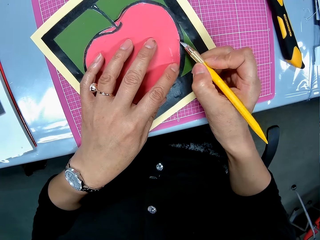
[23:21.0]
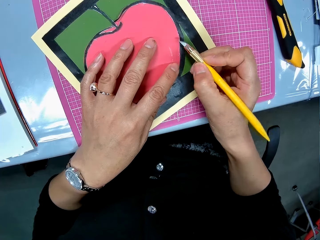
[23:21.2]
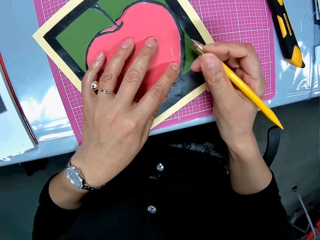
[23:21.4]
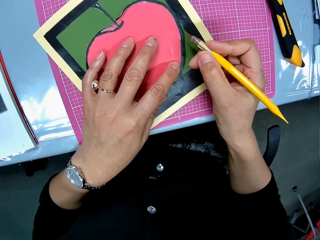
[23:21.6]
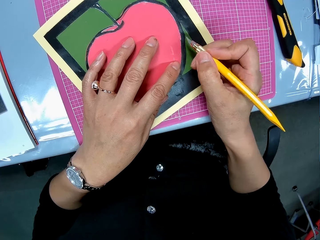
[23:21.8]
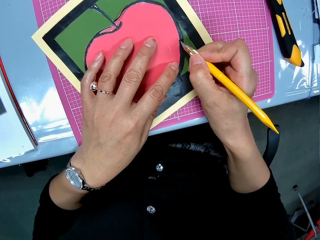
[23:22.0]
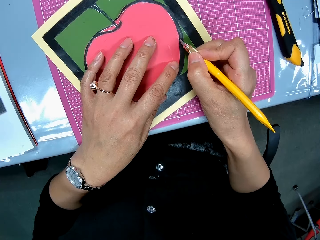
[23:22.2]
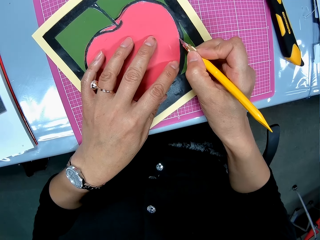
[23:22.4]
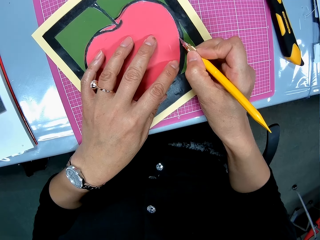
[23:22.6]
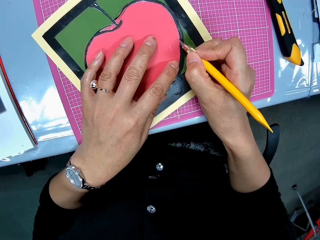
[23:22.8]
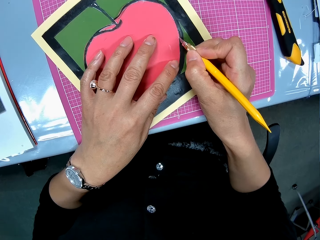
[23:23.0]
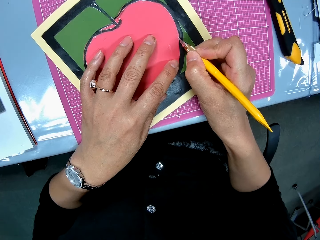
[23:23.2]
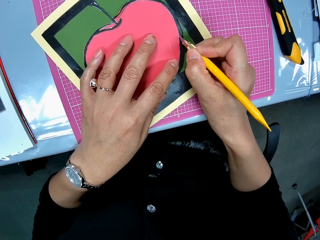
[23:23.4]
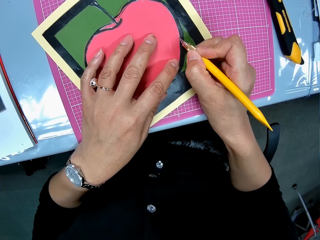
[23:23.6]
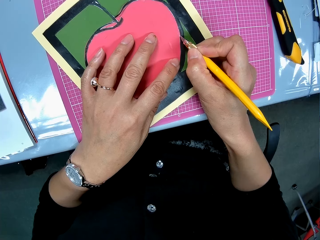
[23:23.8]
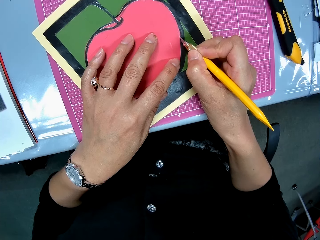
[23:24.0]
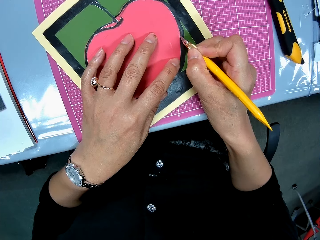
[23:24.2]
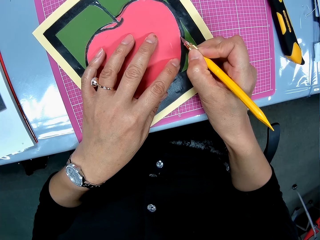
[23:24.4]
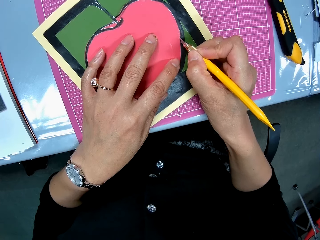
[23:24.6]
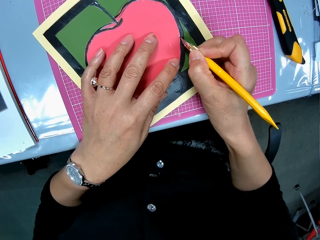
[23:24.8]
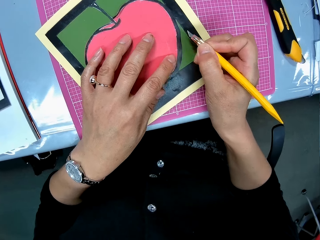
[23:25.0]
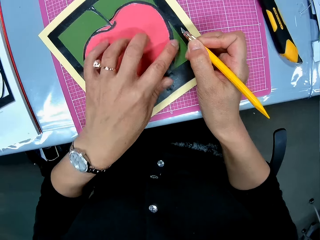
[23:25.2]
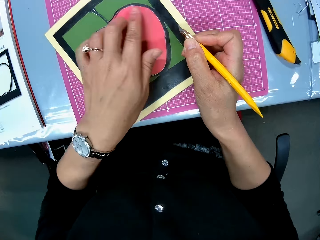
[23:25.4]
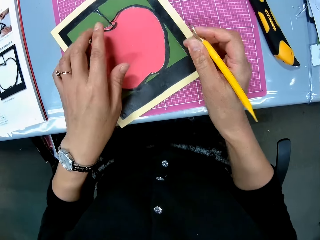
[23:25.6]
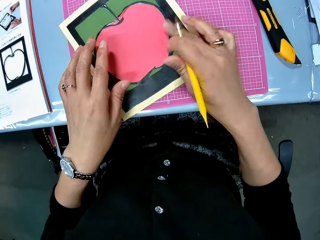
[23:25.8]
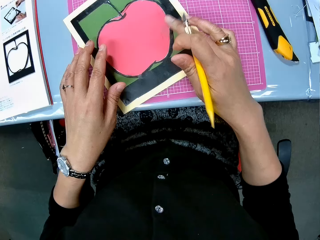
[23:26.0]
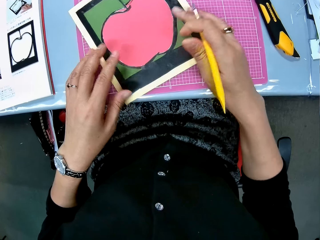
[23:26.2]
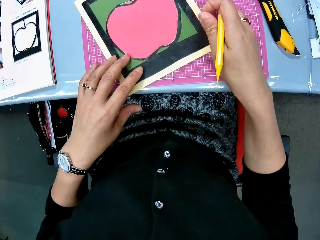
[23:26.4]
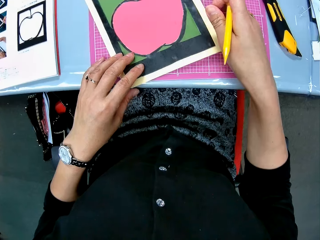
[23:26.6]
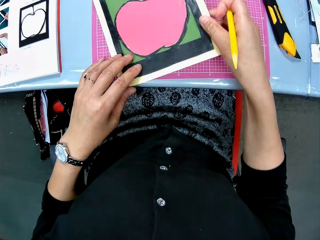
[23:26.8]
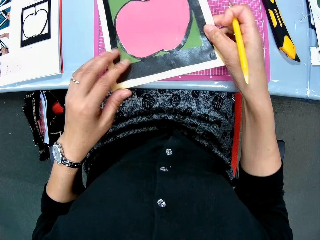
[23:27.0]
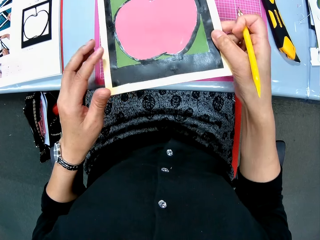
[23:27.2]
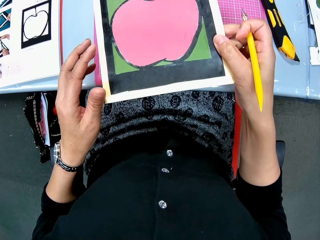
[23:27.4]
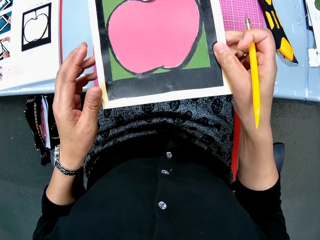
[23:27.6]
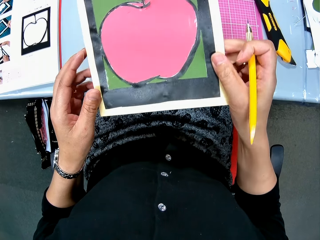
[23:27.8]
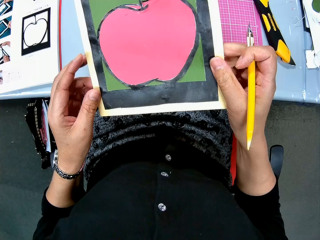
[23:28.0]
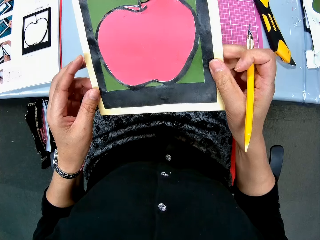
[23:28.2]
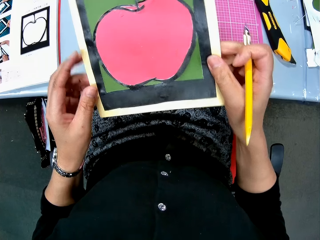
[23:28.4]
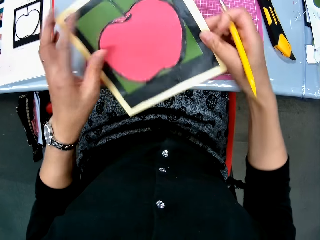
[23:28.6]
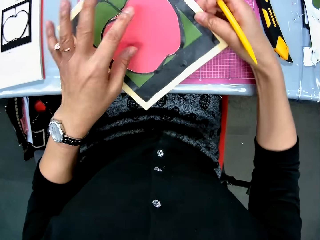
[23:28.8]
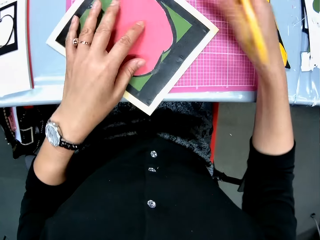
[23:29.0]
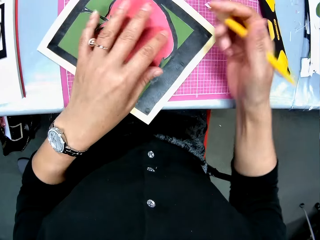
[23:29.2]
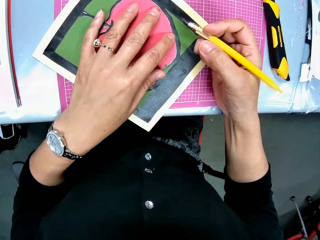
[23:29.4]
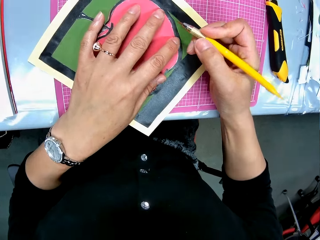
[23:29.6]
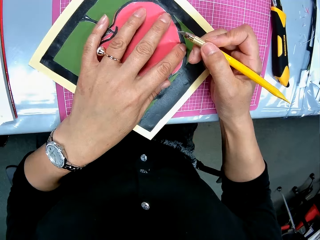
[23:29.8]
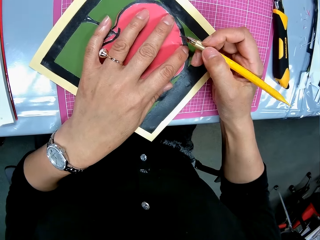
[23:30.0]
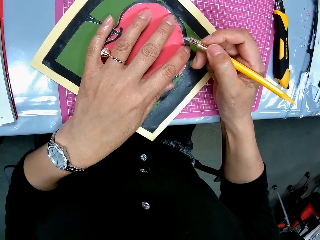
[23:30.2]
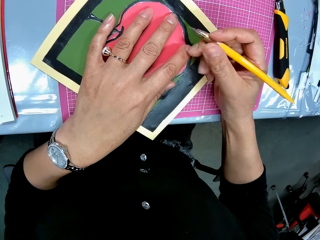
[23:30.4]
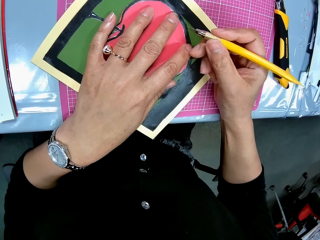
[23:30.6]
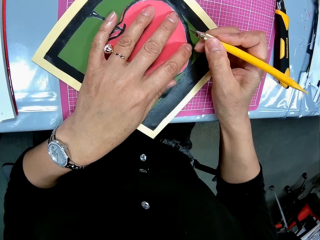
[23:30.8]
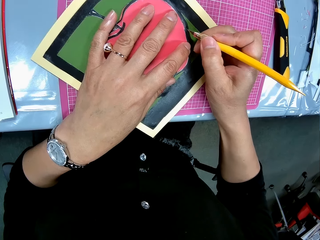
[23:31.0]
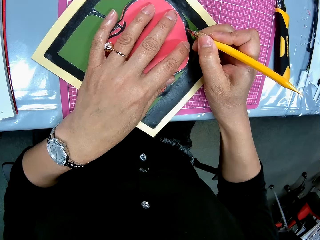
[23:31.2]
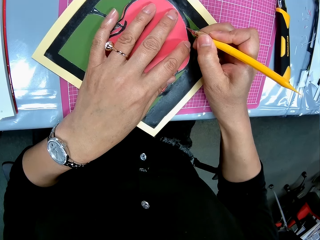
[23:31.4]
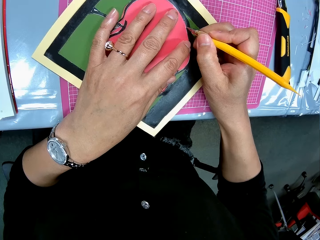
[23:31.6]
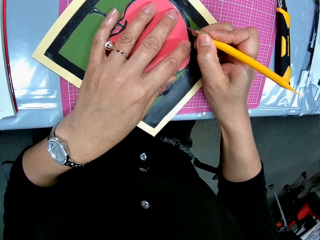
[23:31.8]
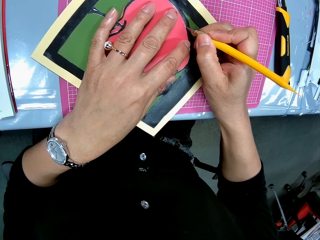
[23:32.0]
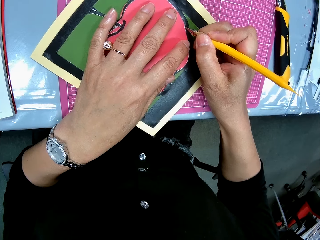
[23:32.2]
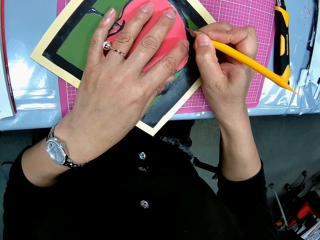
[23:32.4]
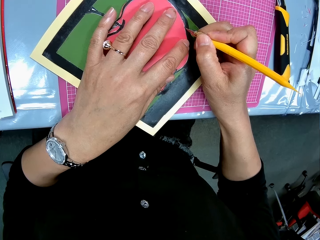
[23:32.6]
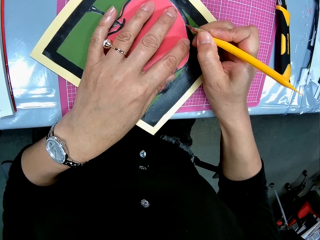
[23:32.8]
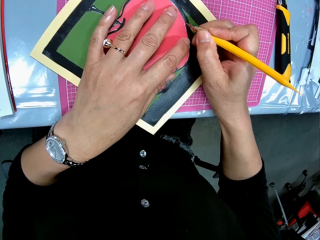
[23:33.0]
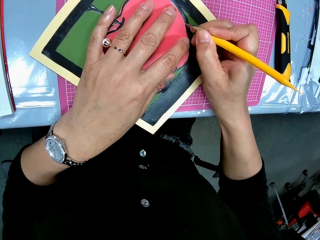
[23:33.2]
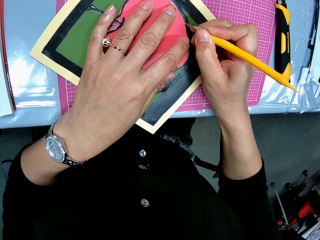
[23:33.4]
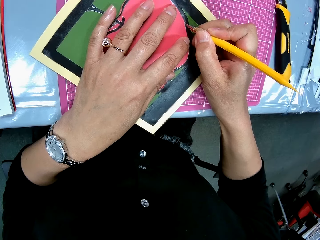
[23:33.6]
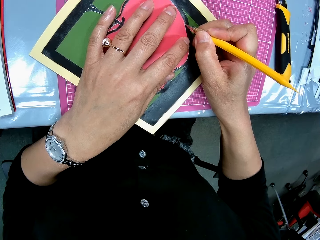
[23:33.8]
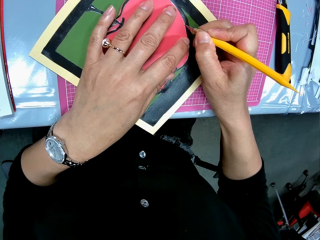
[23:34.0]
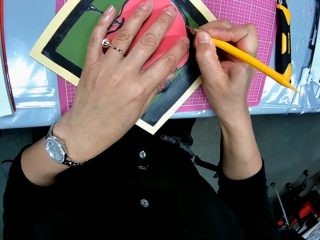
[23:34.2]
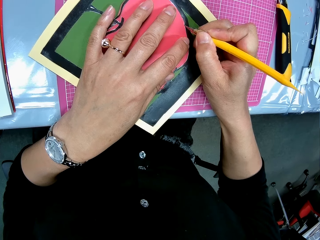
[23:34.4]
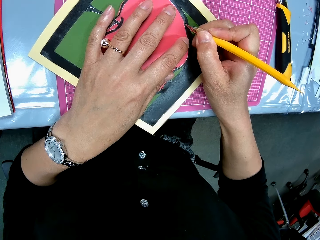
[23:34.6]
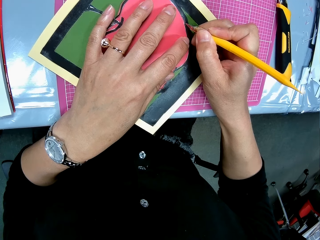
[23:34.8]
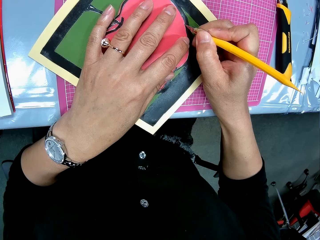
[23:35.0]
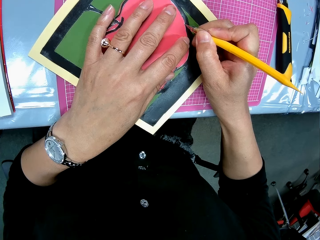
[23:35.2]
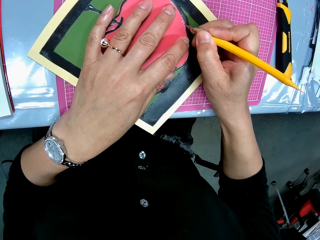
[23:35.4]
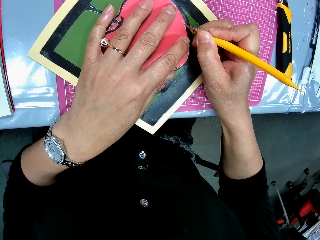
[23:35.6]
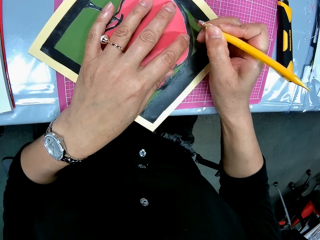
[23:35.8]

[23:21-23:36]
The camera wearer draws the apple. She wipes the surface of the cardboard with her hands. She lifts the cardboard from the table. She looks at the drawing. She places the cardboard on the table. She draws the apple. She gently cuts the cardboard paper with the craft knife.

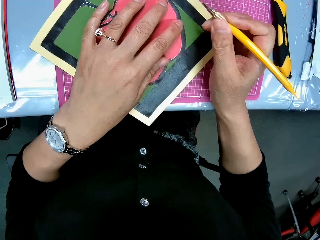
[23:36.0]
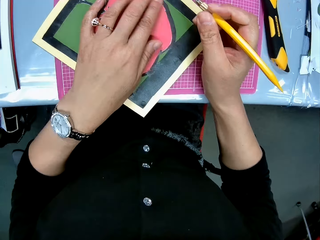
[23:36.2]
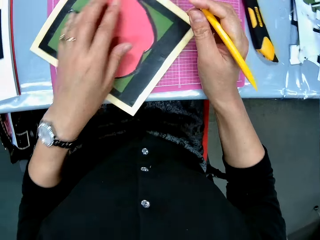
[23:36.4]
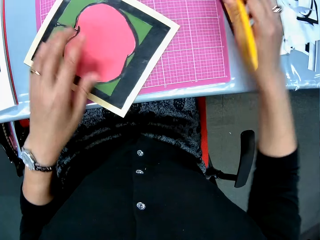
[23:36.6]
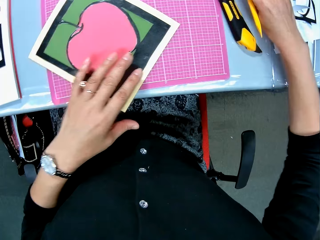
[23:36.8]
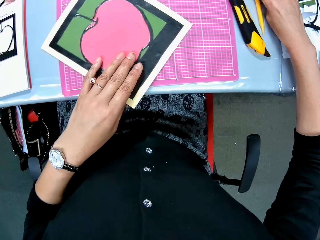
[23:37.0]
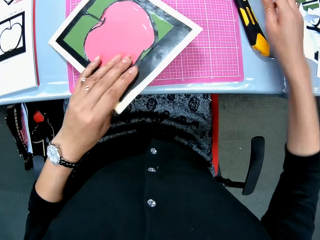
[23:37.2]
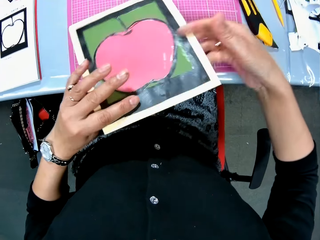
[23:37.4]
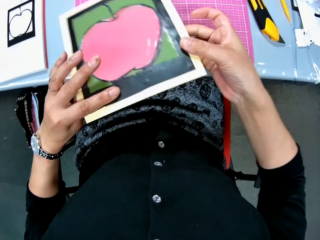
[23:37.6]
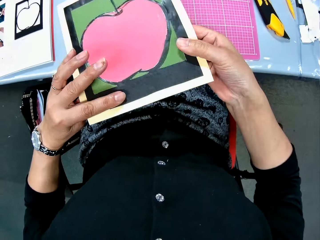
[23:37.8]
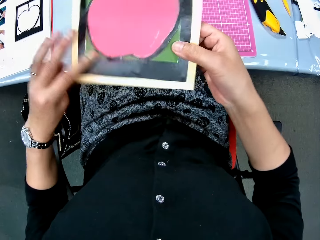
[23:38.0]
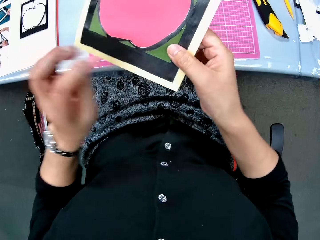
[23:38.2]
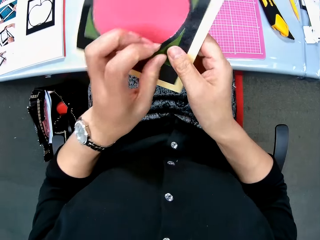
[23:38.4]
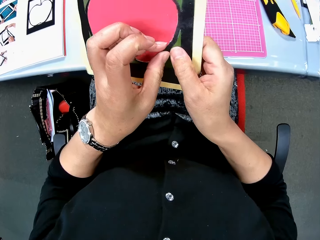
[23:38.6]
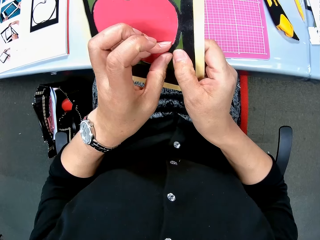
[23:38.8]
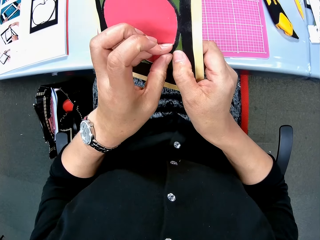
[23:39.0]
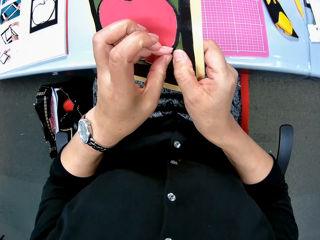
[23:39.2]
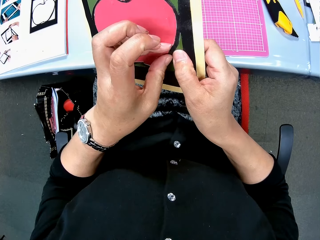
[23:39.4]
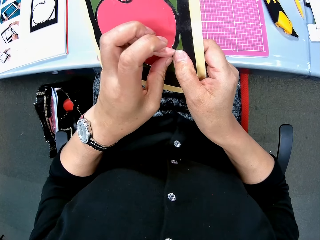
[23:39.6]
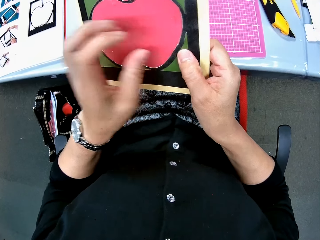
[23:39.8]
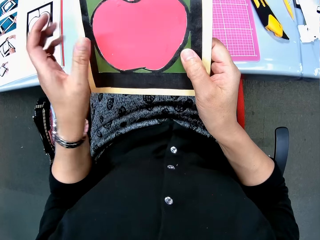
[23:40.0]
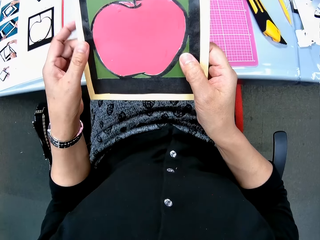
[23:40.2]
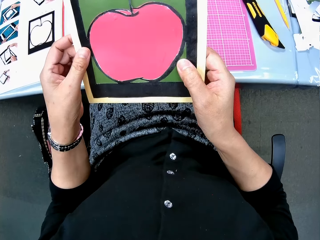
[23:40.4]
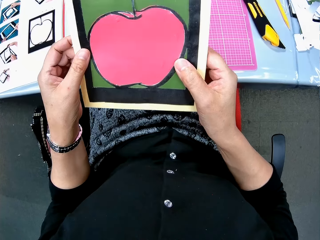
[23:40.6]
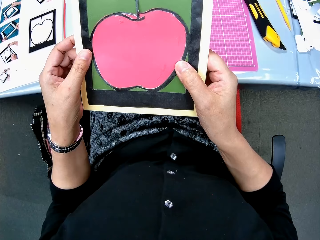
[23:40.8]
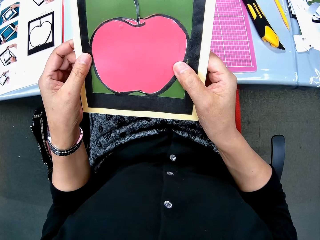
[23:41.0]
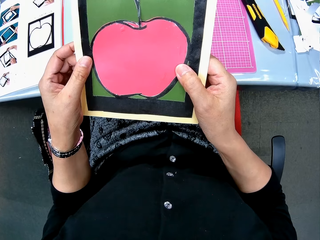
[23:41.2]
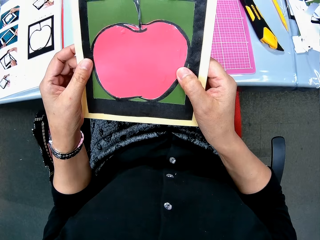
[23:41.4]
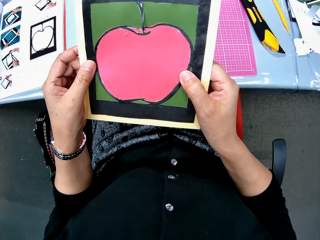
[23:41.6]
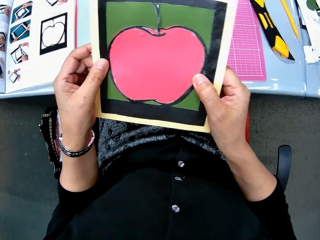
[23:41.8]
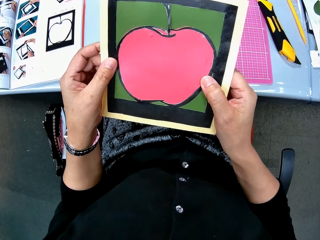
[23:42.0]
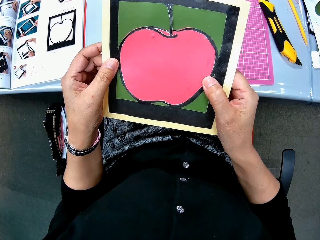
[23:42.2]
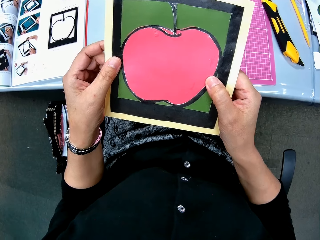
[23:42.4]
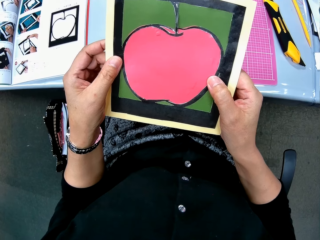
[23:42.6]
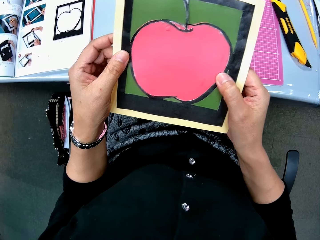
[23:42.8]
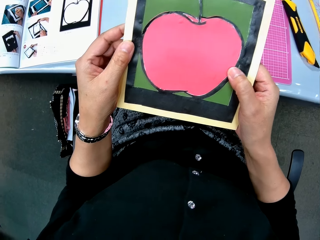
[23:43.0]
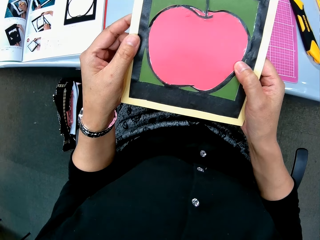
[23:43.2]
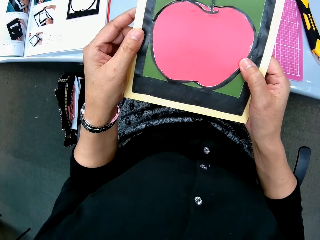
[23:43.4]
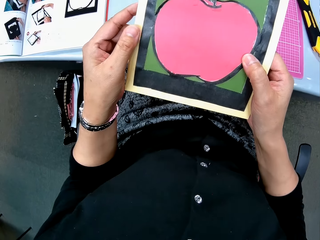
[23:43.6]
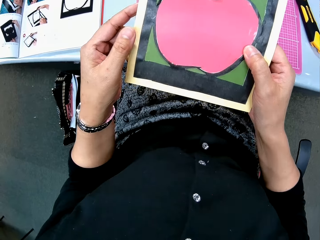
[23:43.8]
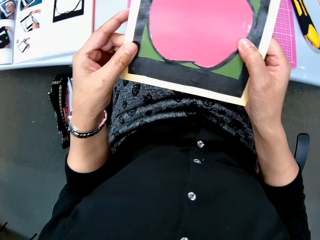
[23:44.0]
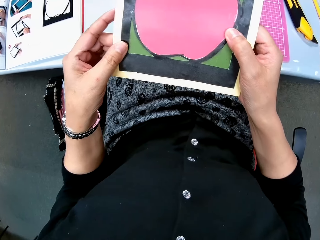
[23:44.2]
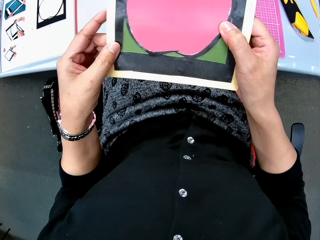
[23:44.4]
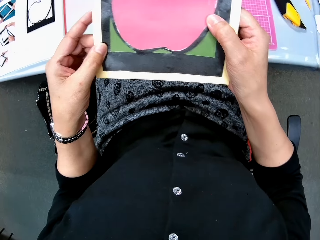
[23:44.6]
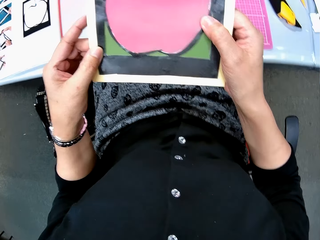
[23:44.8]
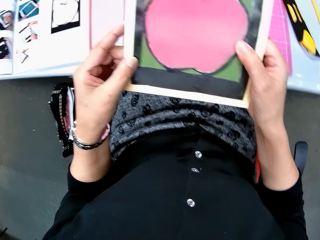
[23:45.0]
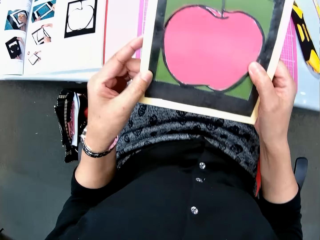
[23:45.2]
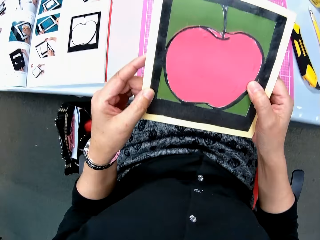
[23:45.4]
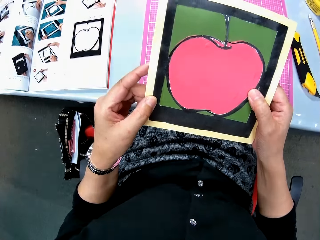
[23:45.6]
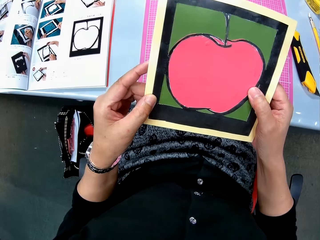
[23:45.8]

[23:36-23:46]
The camera wearer drops the craft knife on the table. She lifts the cardboard from the table. She touches the surface of the cardboard with her left hand. She pinches the drawing section. She holds the cardboard with both hands. She looks at the drawing.
